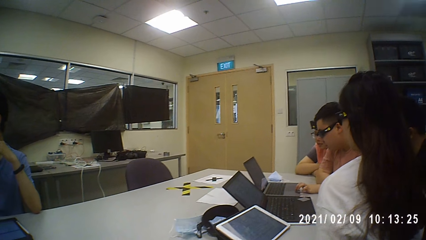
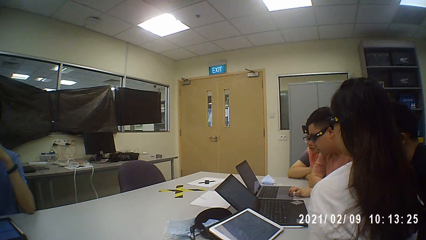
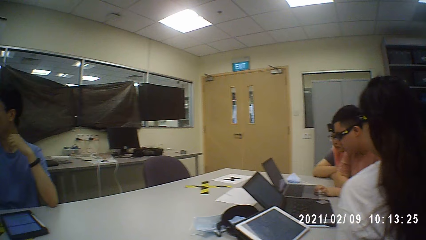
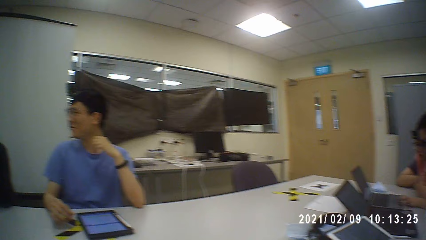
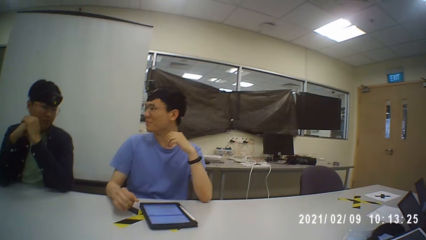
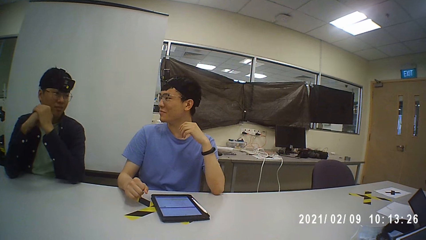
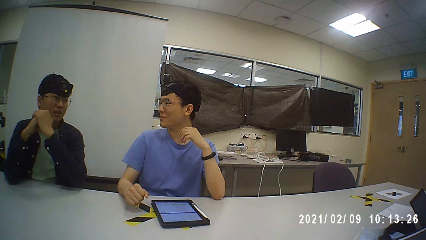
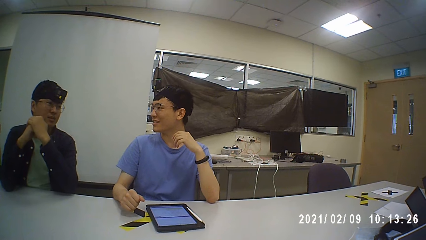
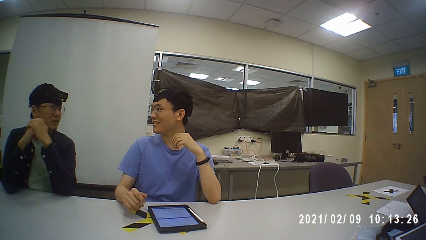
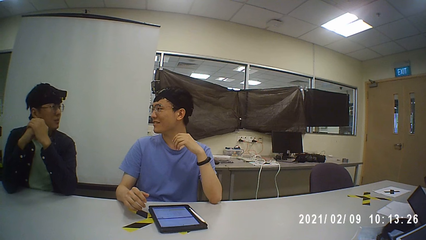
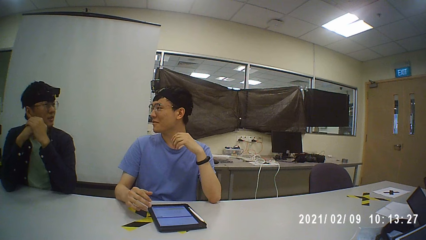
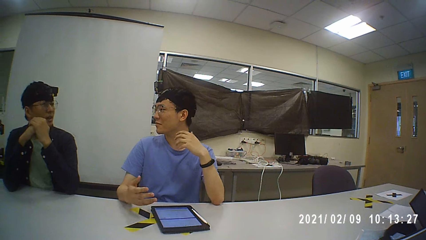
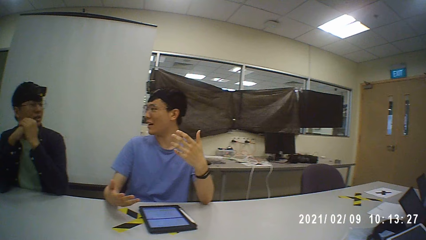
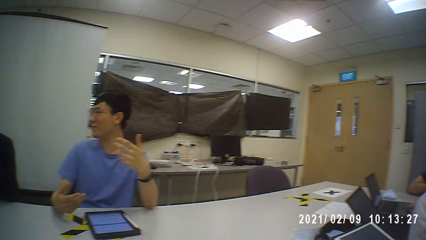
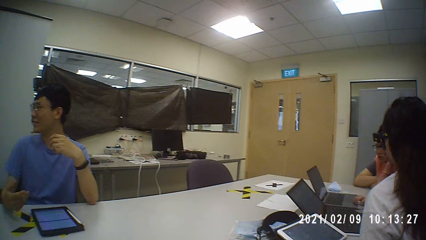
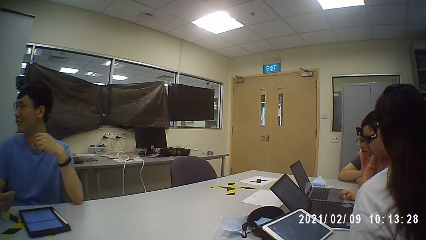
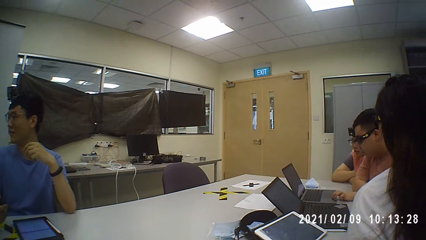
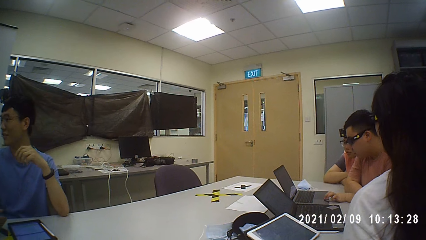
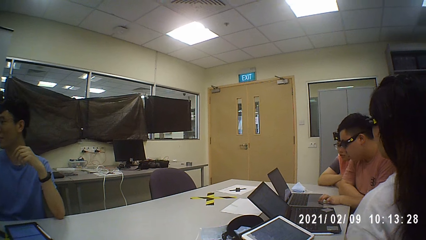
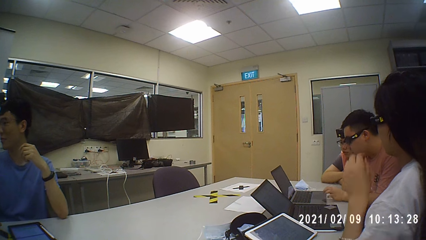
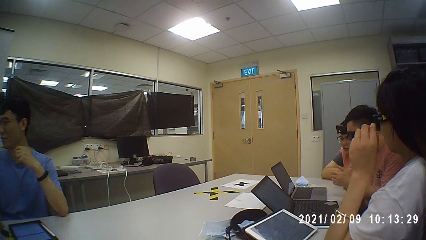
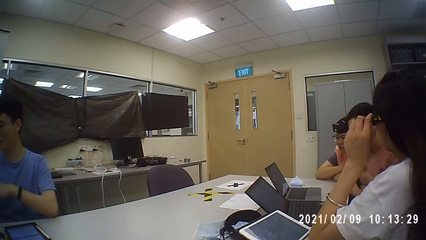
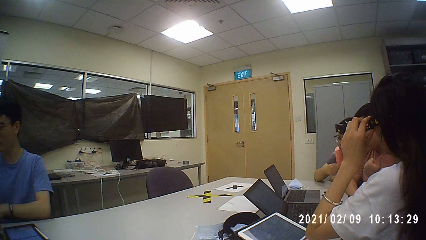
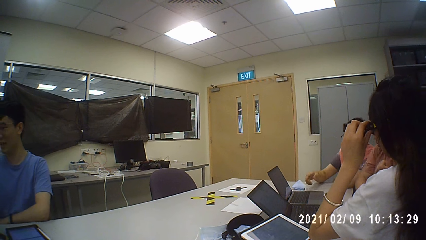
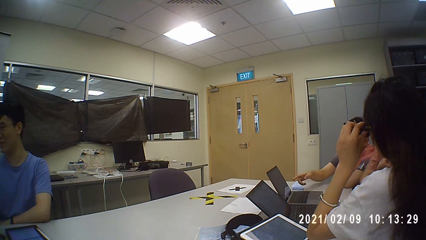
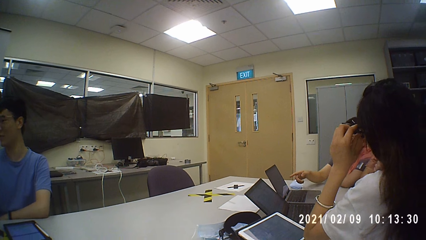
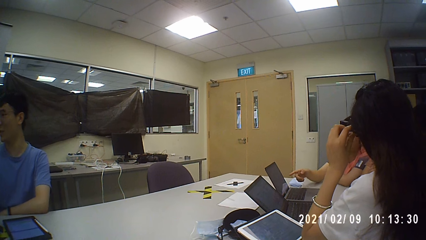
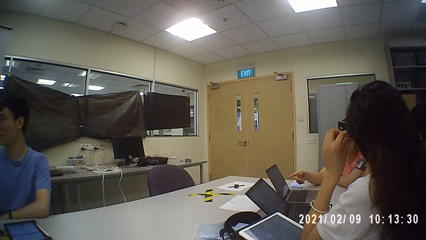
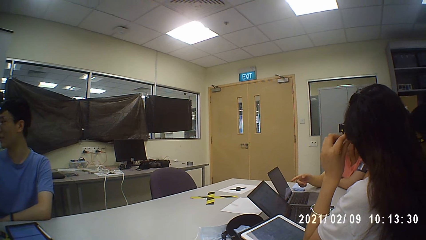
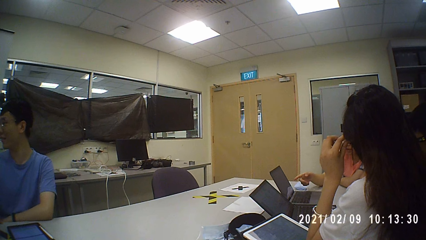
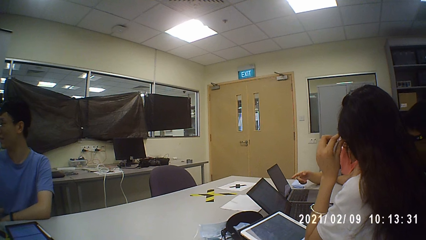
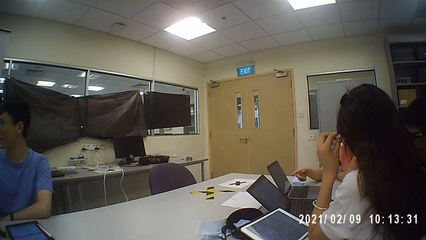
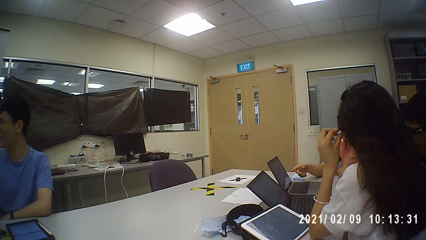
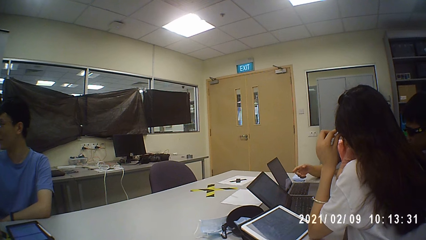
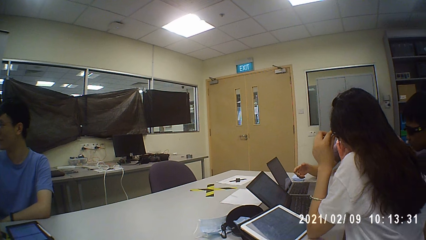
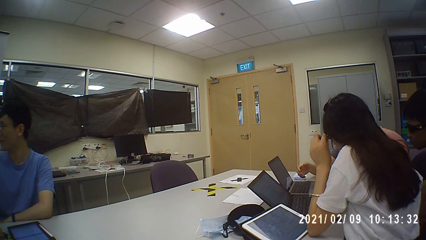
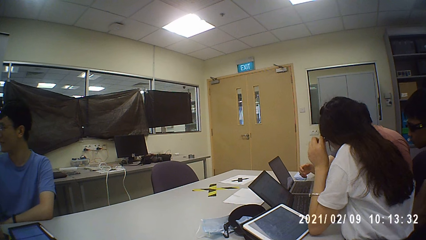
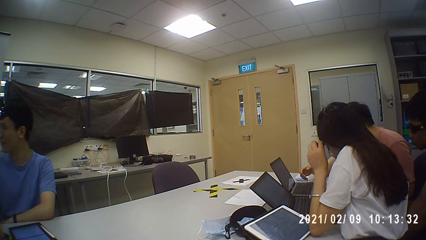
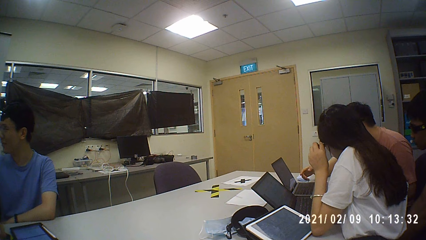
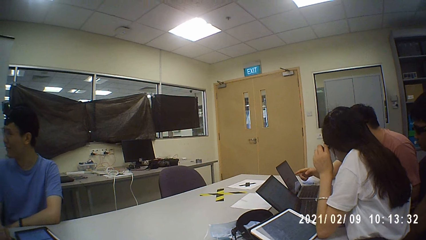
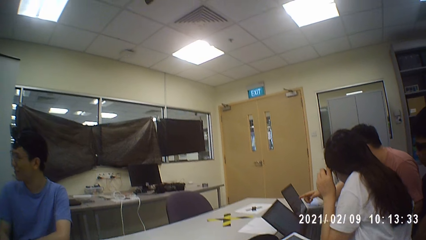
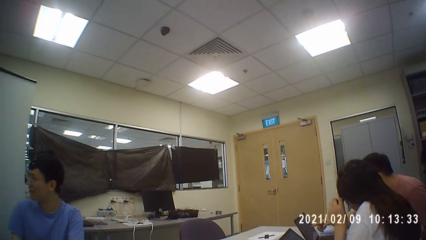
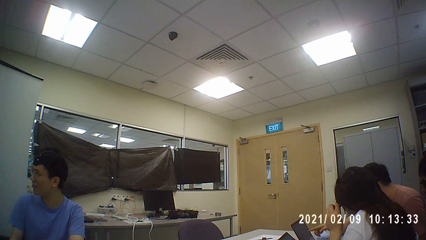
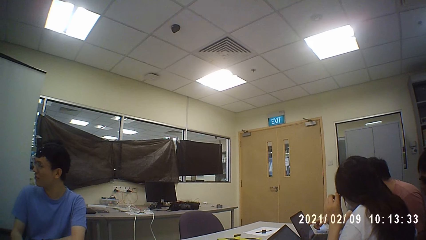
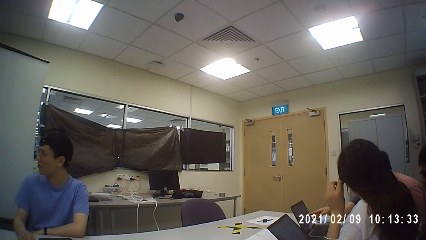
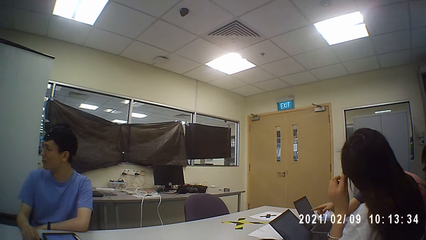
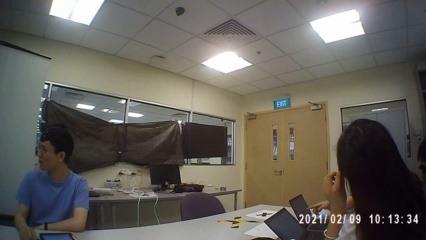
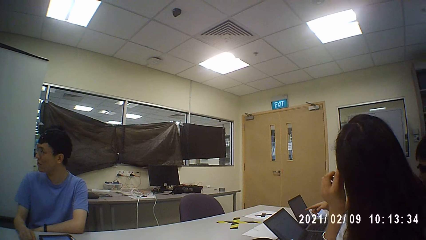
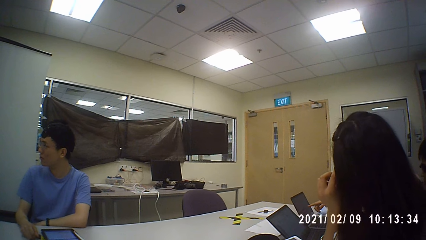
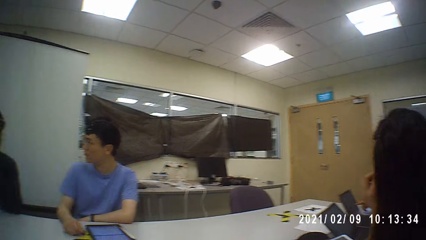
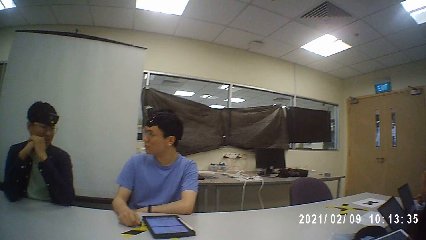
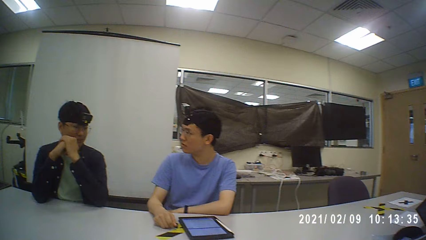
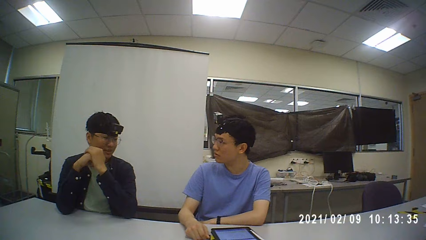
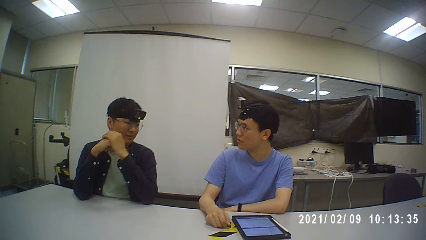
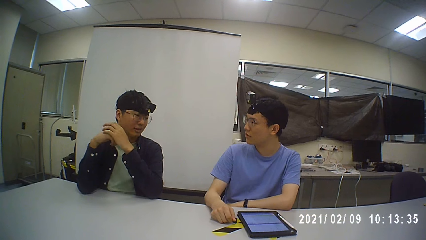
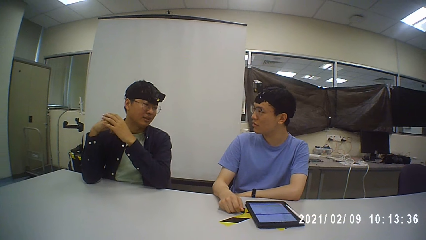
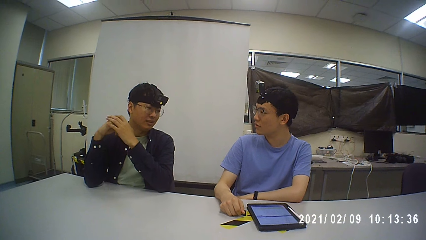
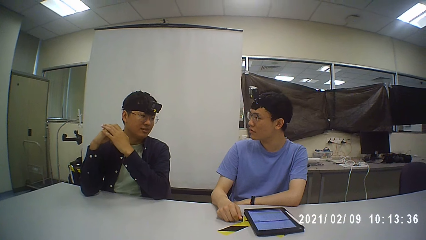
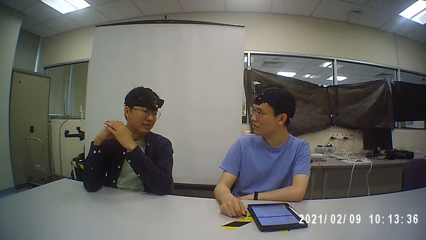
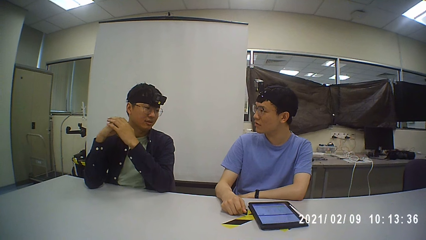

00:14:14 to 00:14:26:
The camera wearer discusses with a person.

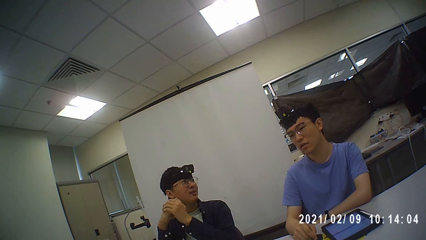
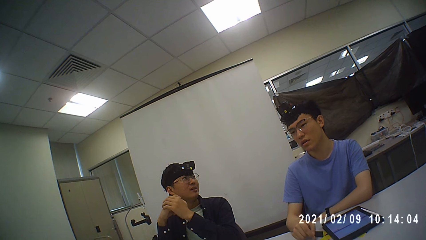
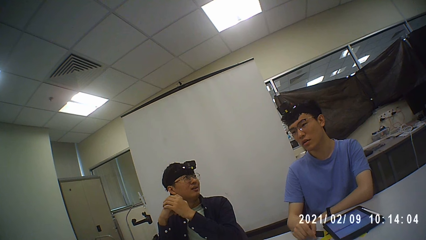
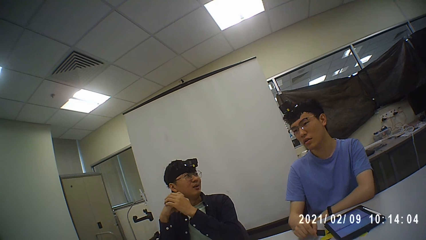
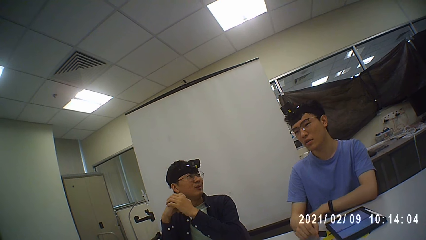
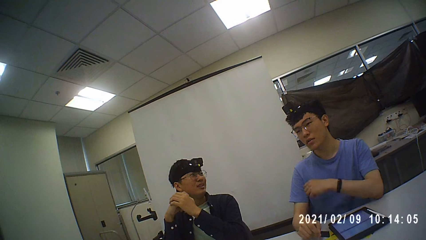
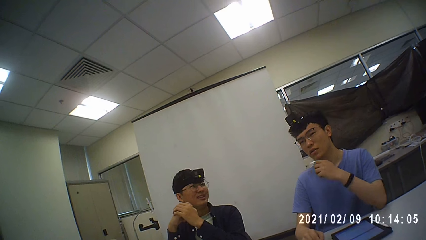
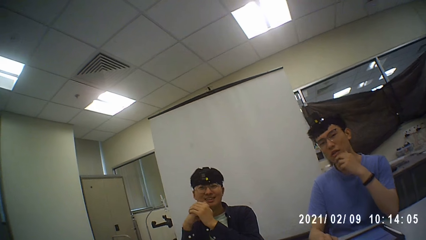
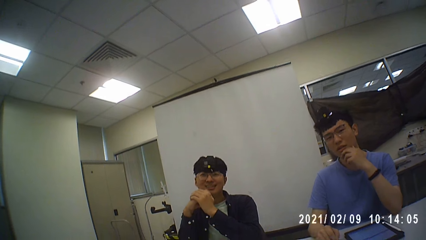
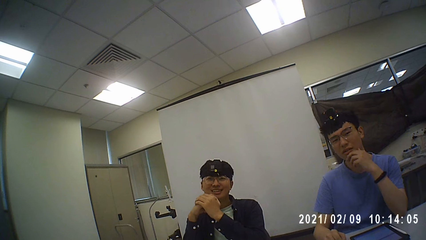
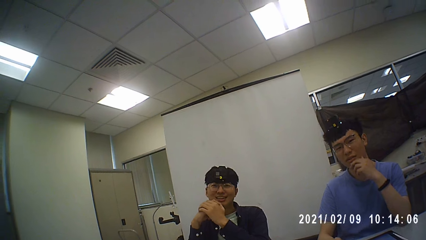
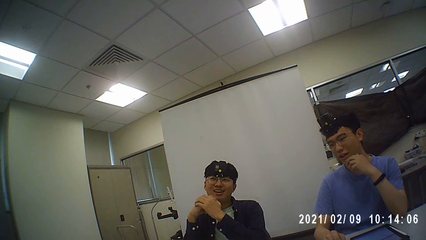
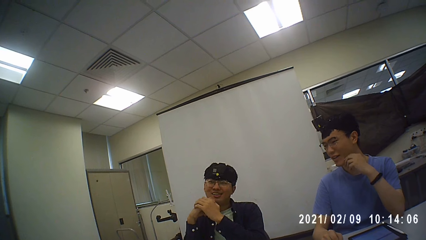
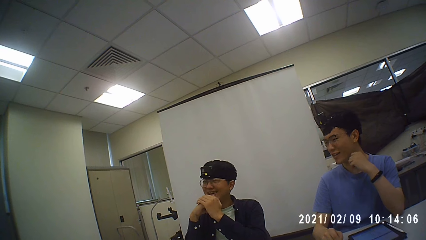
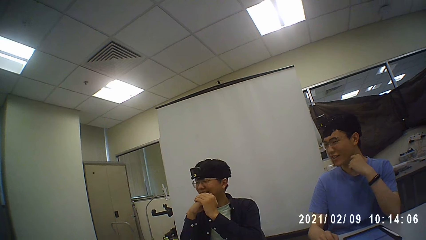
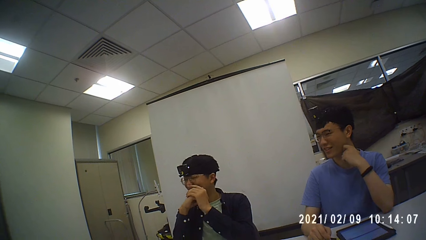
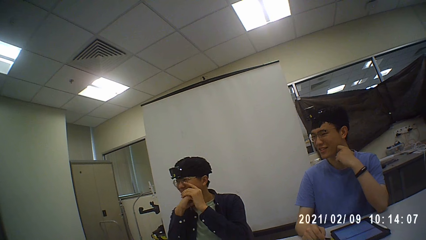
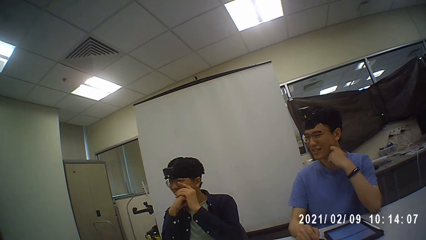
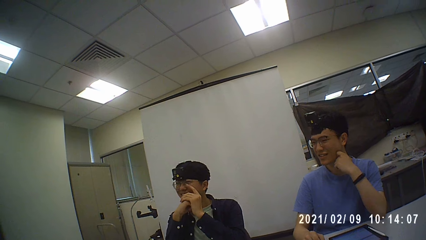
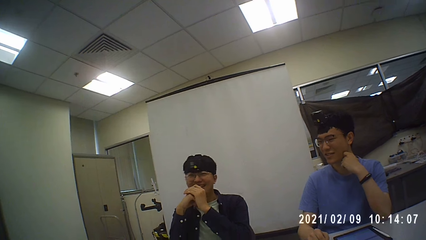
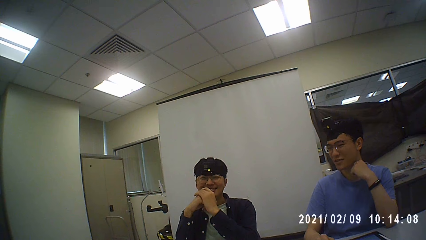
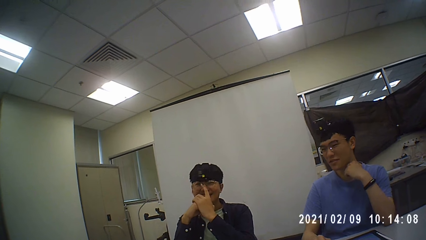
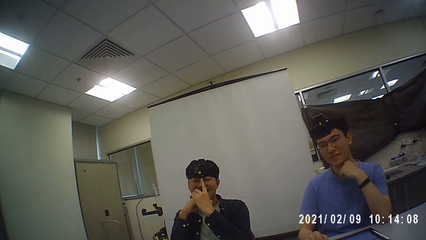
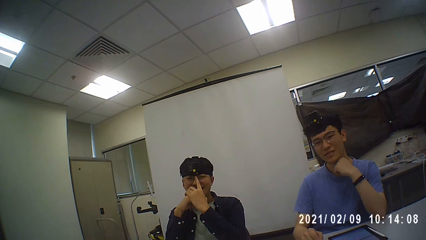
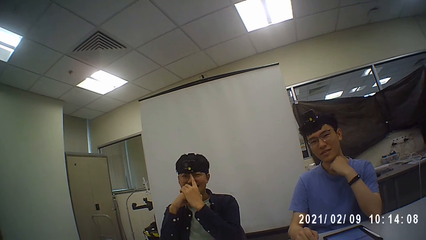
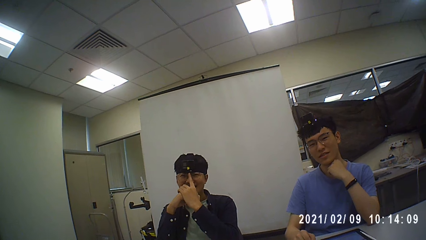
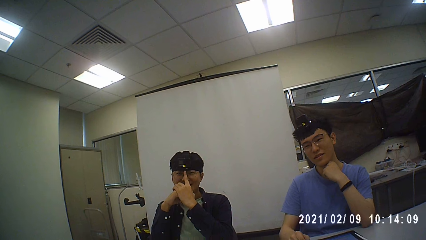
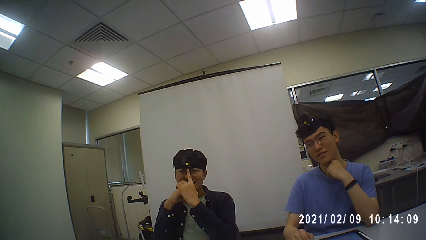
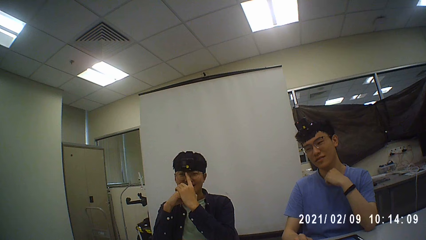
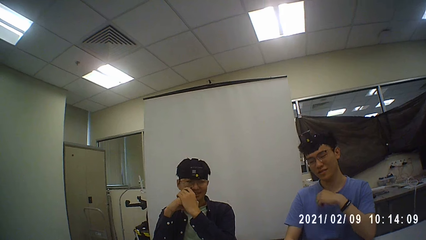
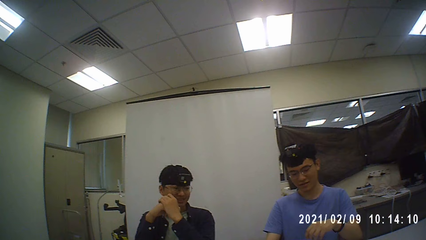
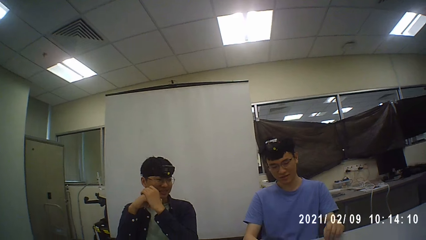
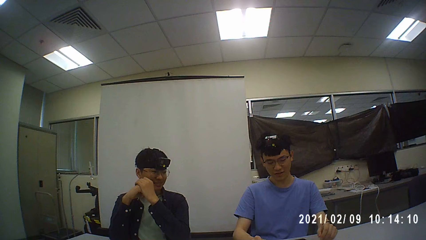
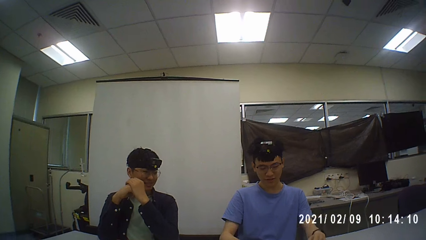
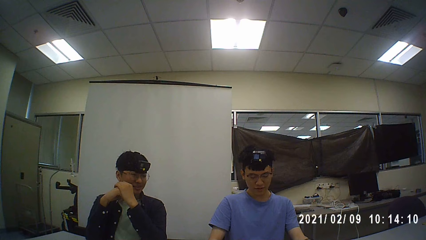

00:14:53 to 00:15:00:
The camera wearer talks with a man.
